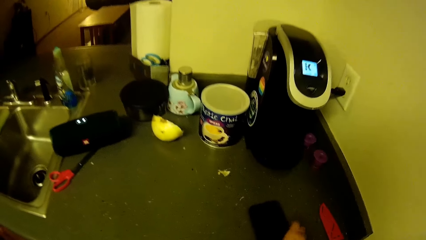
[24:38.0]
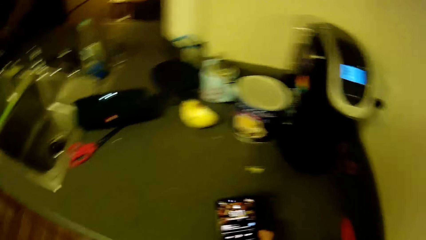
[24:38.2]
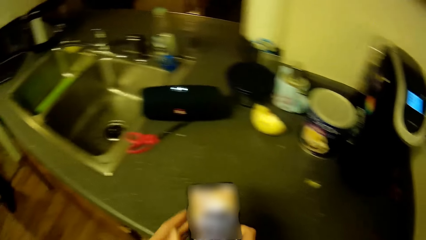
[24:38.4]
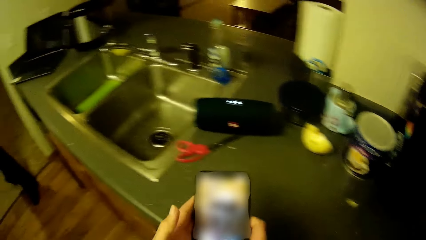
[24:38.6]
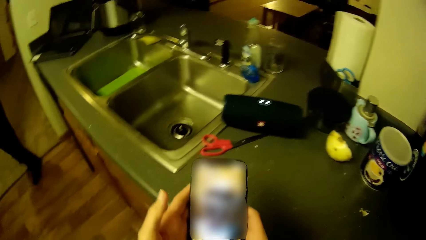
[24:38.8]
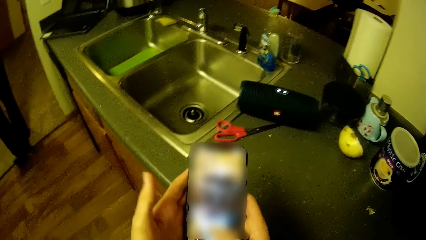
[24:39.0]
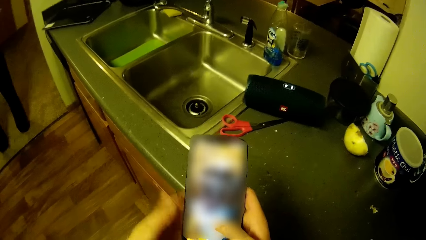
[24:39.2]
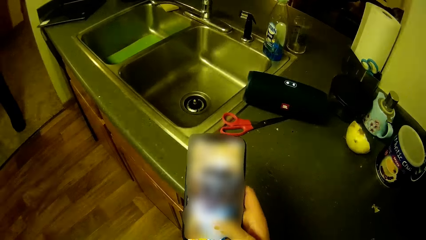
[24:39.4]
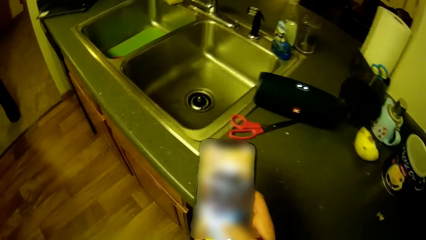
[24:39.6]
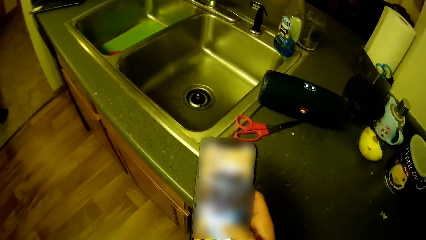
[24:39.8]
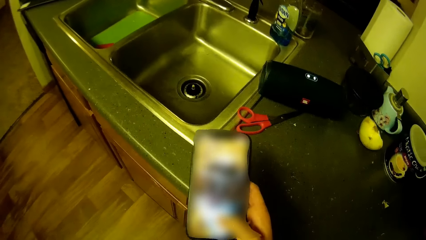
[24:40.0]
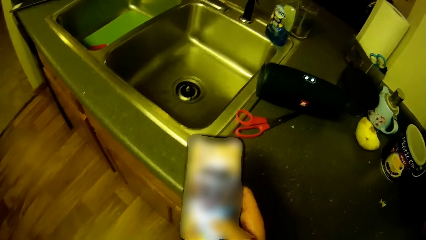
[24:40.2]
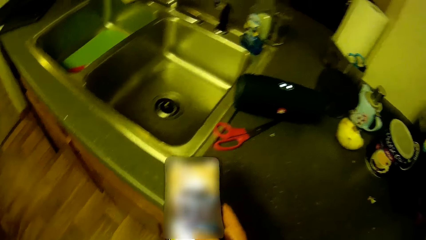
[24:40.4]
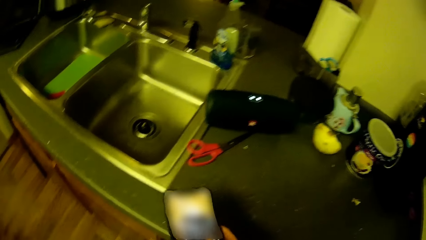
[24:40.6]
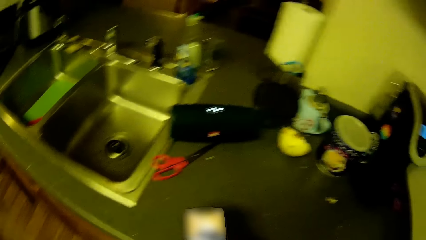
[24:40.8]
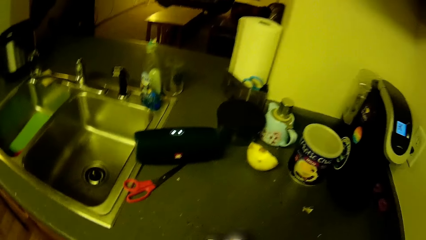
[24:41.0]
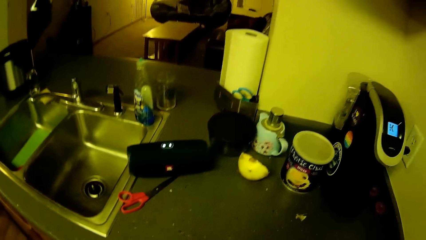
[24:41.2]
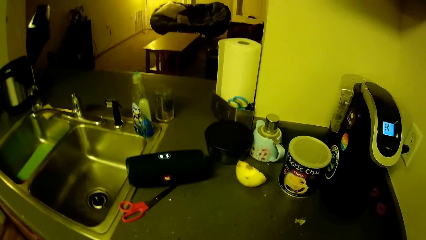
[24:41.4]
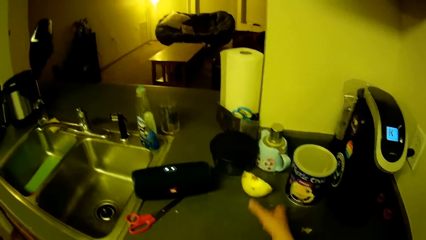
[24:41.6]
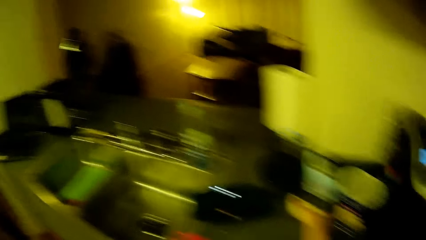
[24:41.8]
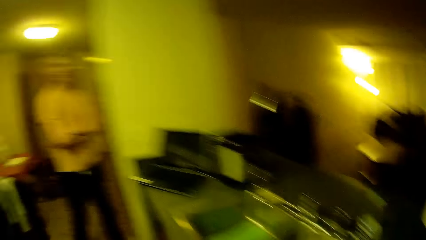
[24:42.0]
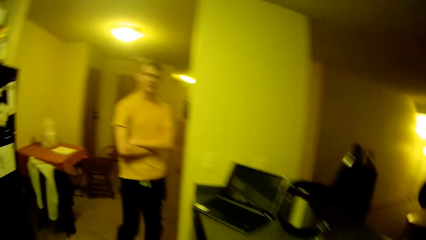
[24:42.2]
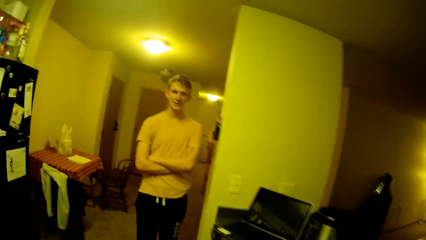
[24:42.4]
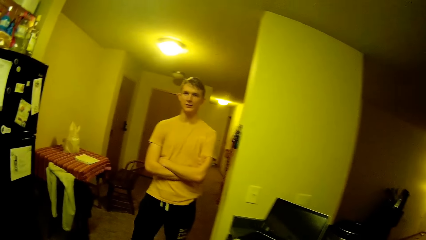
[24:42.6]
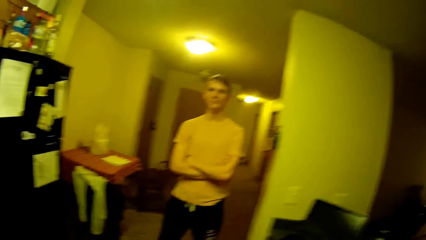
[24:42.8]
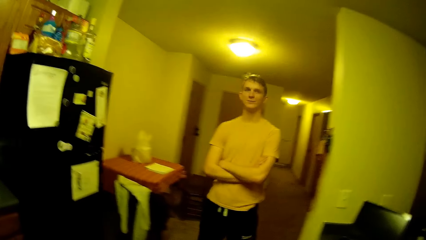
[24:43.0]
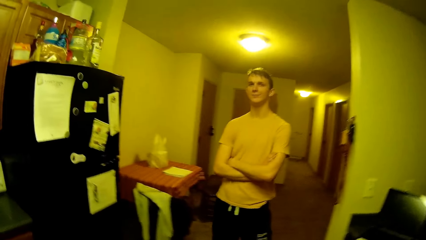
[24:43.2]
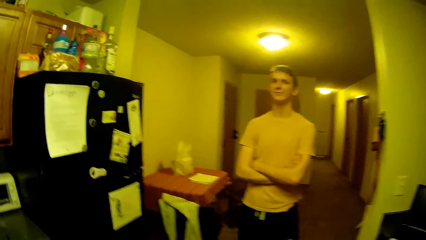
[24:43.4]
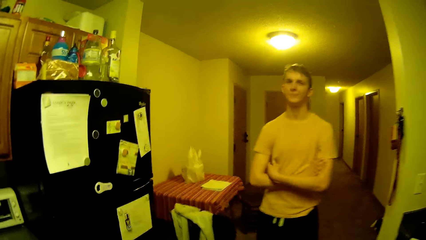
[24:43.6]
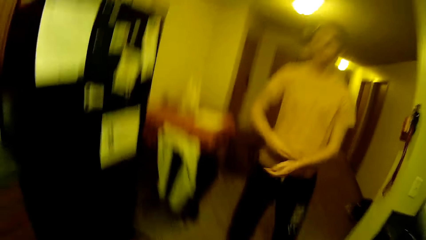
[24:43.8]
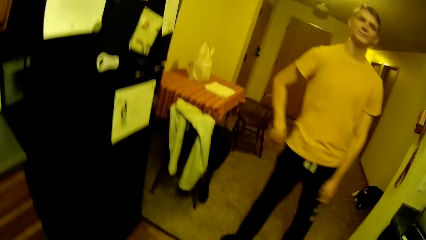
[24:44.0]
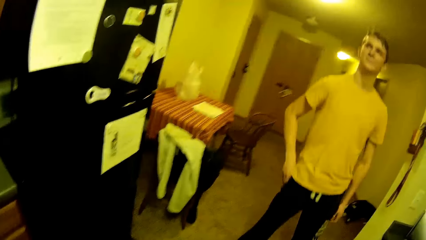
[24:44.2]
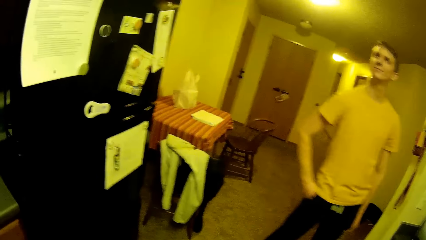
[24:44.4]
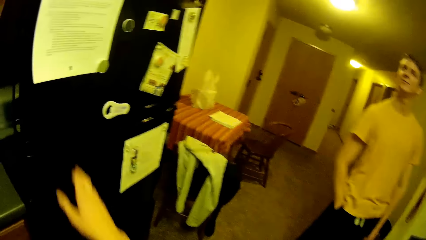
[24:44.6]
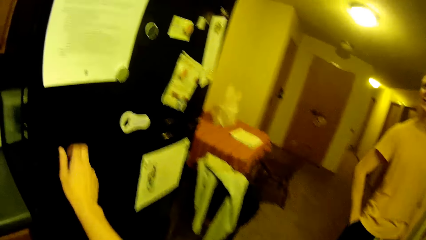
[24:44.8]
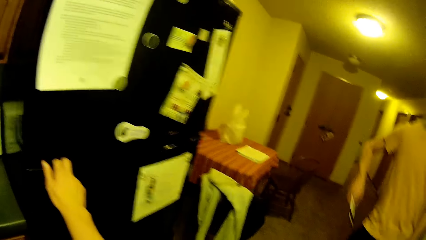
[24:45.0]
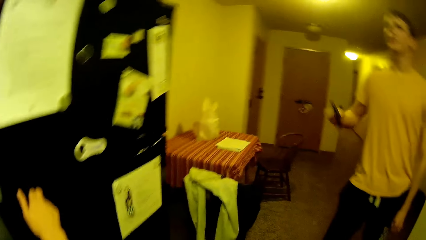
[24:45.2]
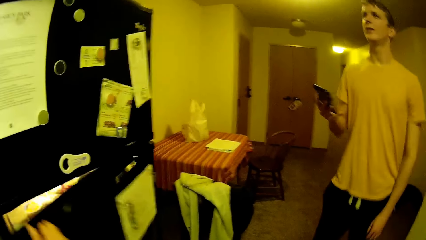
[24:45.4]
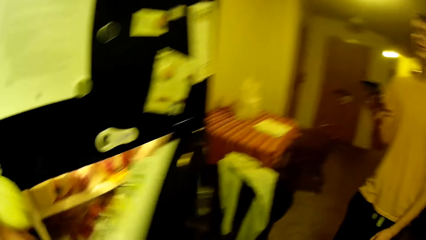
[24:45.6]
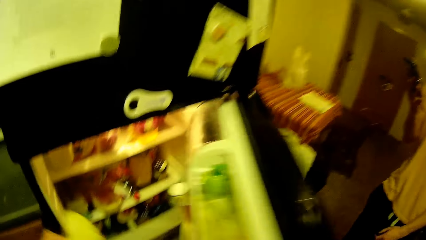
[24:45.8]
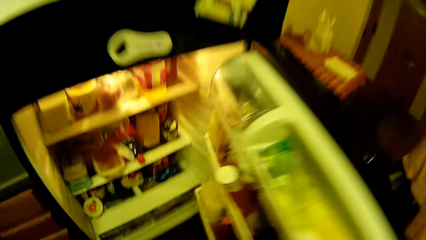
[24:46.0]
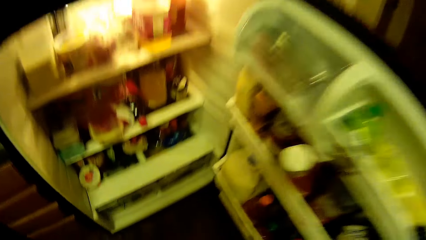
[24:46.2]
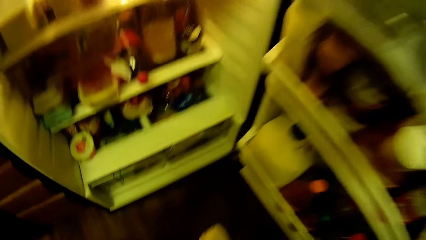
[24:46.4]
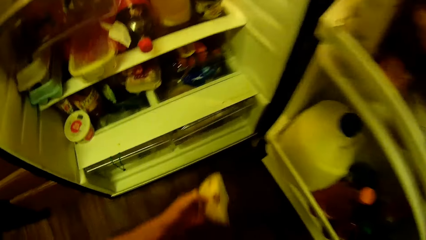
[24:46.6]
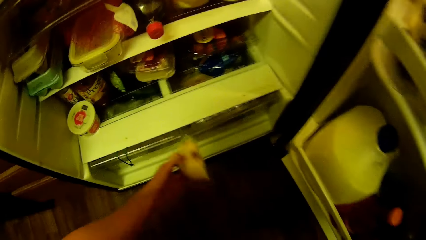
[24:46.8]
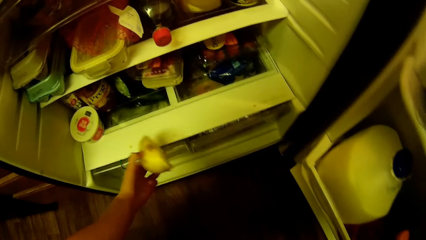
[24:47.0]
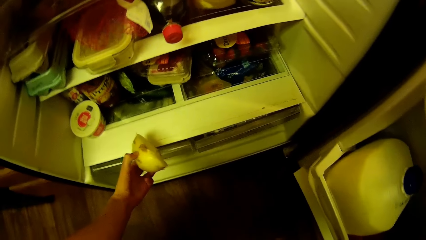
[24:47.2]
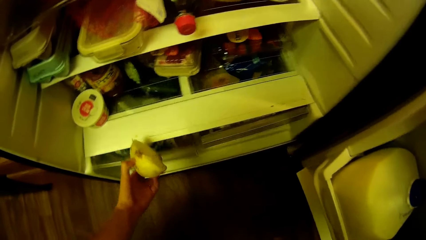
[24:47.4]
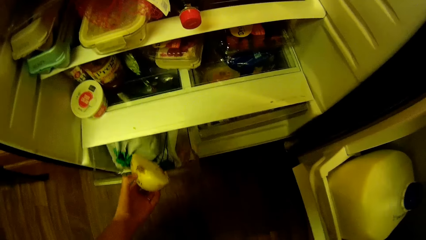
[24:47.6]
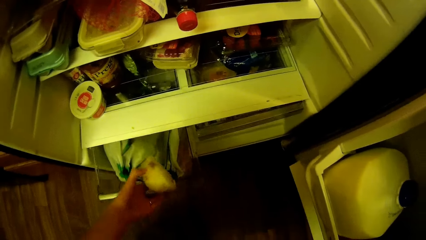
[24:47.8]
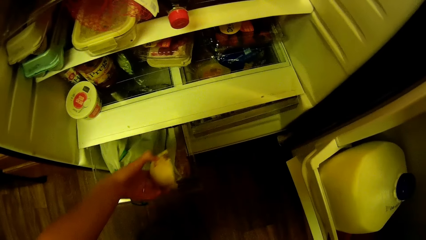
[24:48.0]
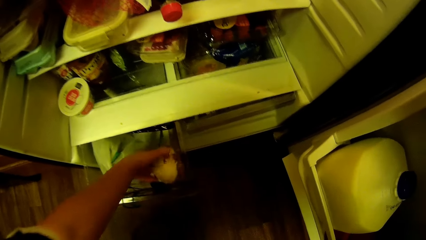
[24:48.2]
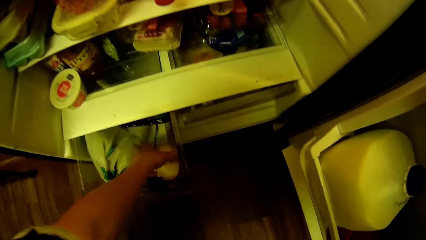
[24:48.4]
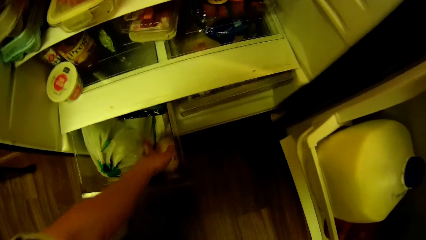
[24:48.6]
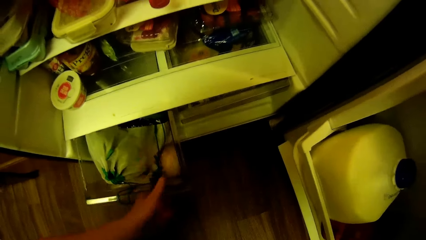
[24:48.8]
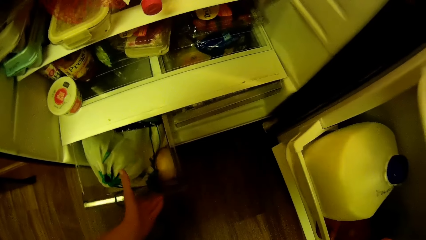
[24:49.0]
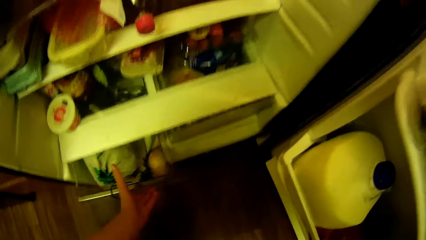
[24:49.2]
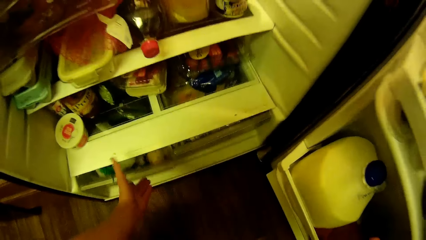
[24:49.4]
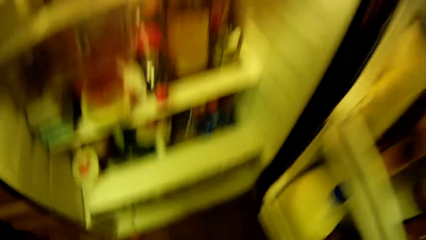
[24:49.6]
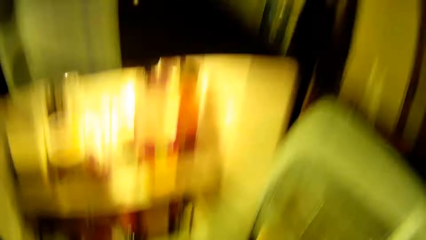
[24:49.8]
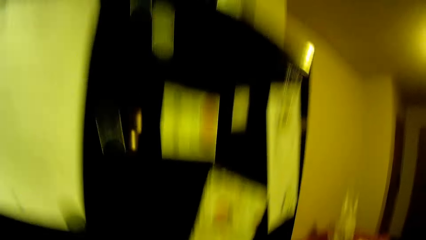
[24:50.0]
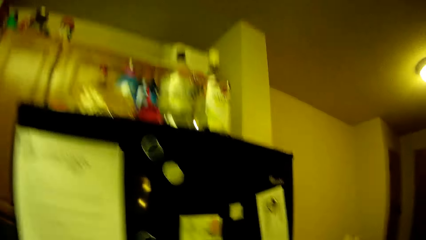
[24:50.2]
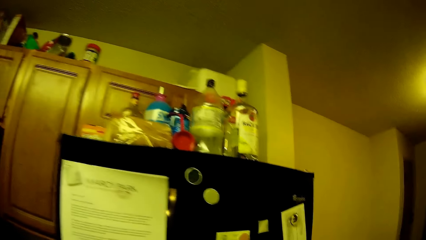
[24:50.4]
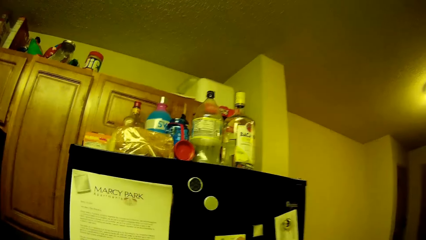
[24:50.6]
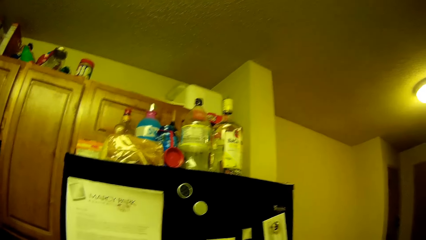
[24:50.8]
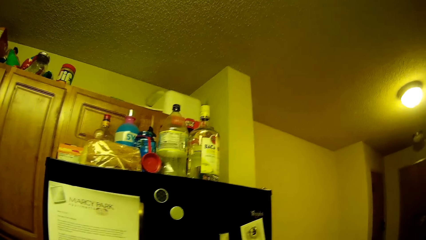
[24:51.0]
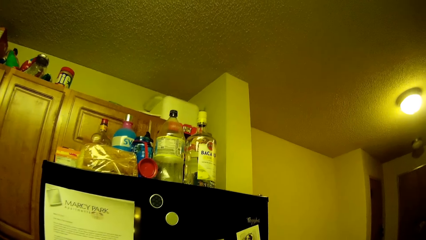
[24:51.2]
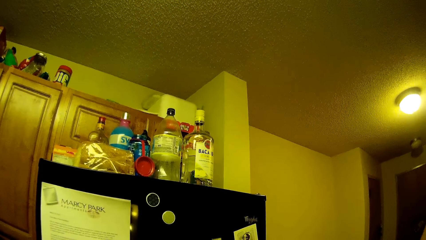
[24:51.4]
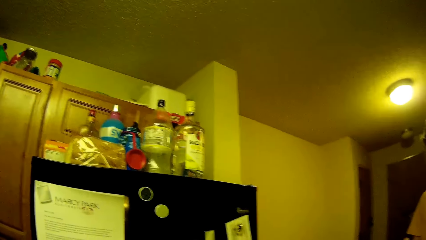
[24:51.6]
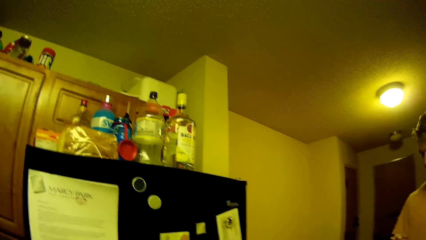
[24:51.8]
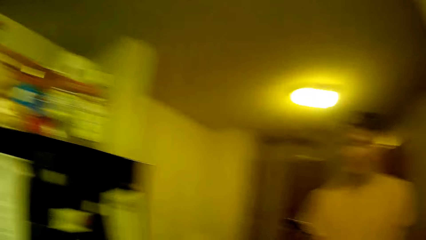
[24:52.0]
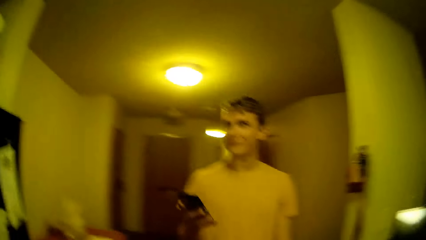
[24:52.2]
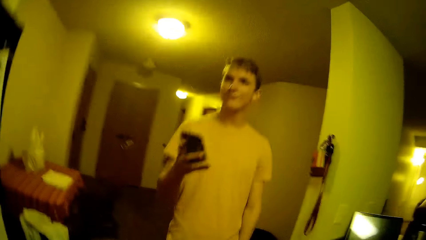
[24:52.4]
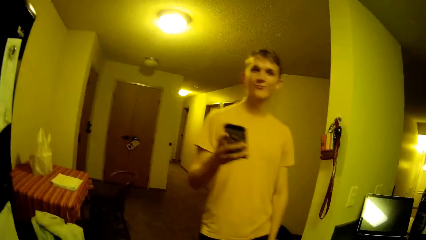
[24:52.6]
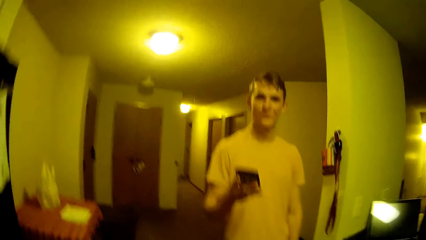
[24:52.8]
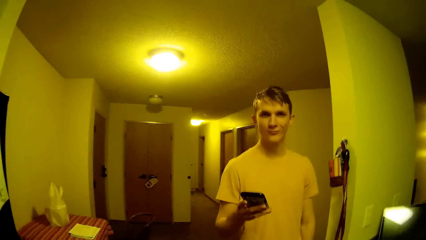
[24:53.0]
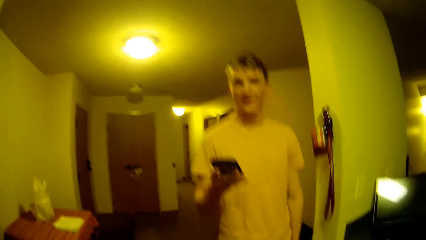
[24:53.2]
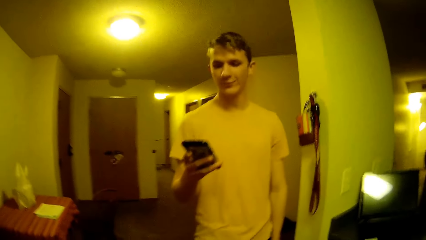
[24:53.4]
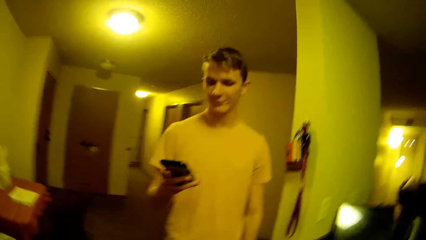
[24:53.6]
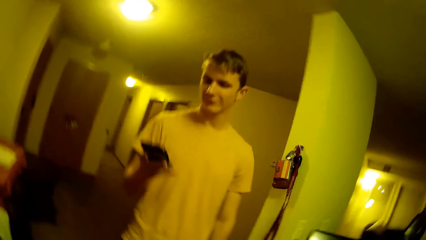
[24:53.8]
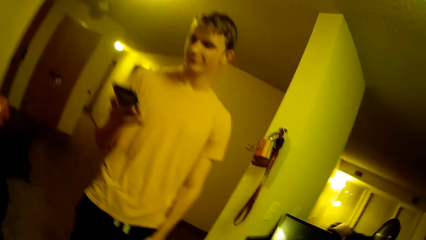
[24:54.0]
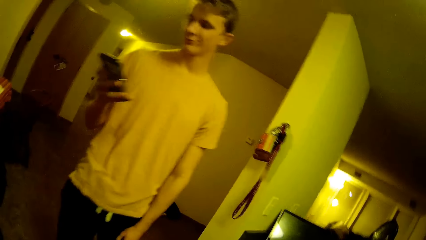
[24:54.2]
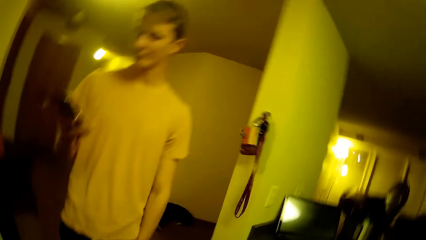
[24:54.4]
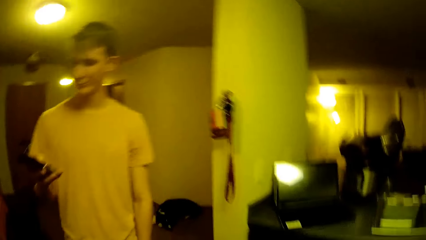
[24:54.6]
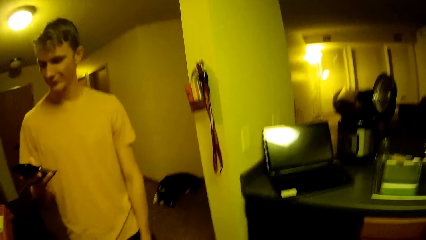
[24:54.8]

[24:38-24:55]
The camera wearer taps the phone. They pick up a cell phone from the kitchen top with her hand. They operate the phone and hold the phone with the other hand. A man walks the other direction. The camera wearer places the phone back on the kitchen top. They pick up a halved onion bulb. They move towards a fridge. The man turns the other side, moves hands apart and puts hand in the pocket. The camera wearer opens the fridge with his hand. They move something in the fridge. They place the halved onion in the fridge lower compartment with his hand. They pull the storage box. They push the storage box. They close the fridge. The man uses his phone. The camera wearer interacts with the man.
